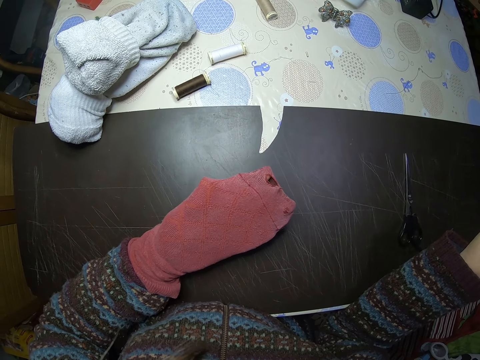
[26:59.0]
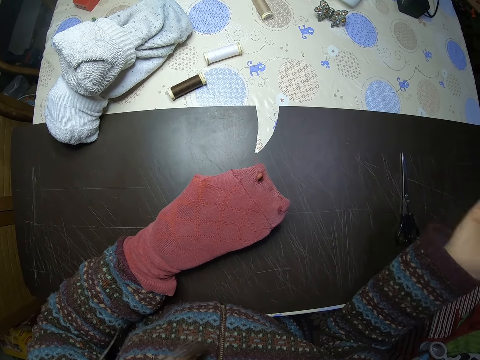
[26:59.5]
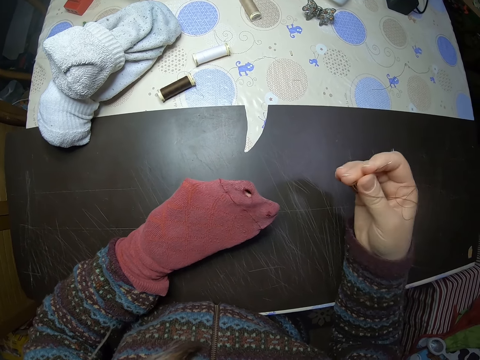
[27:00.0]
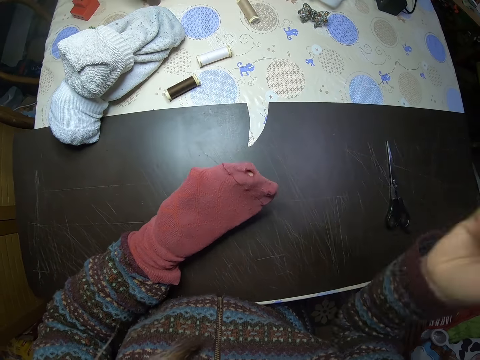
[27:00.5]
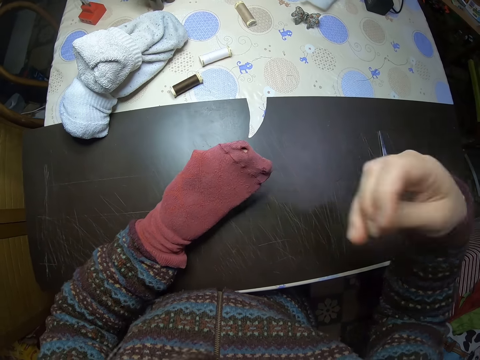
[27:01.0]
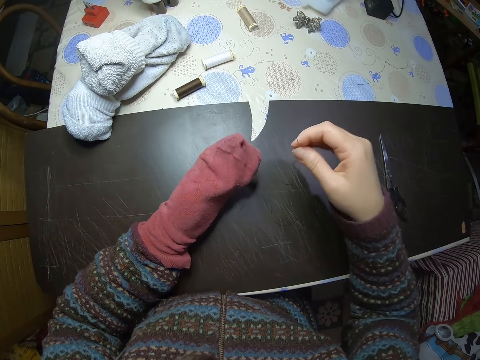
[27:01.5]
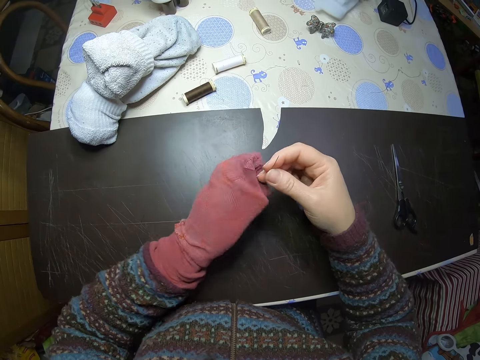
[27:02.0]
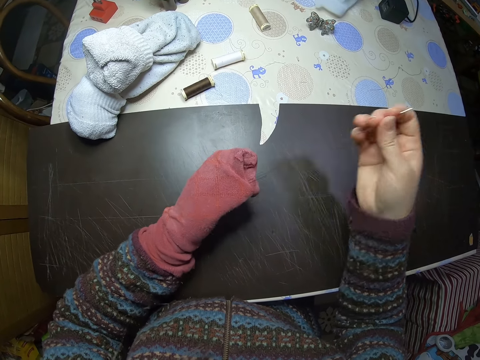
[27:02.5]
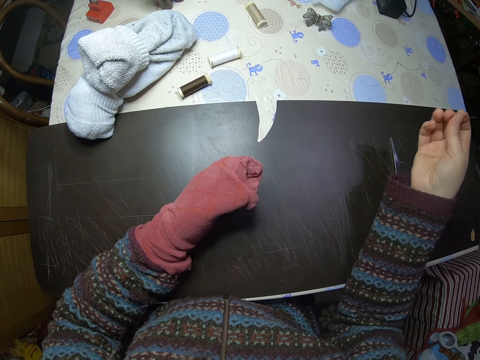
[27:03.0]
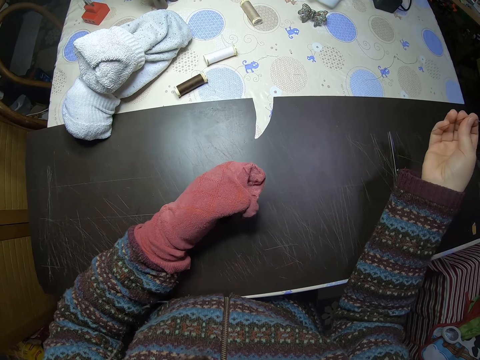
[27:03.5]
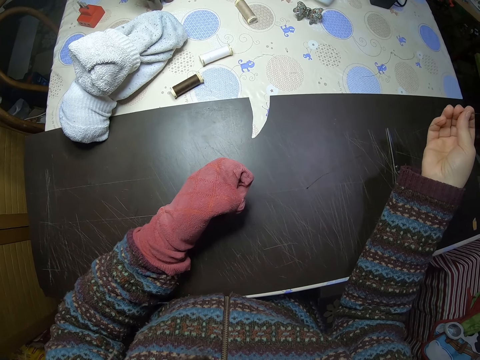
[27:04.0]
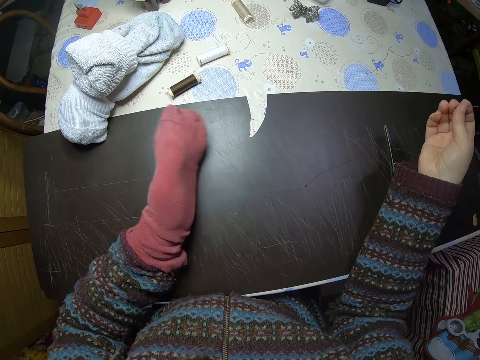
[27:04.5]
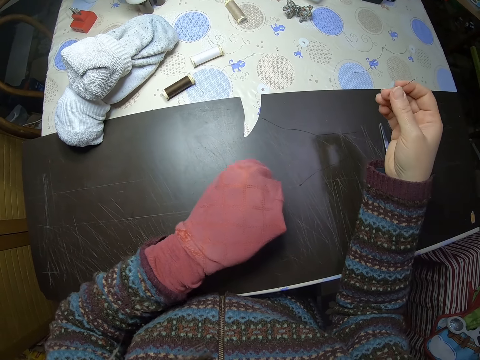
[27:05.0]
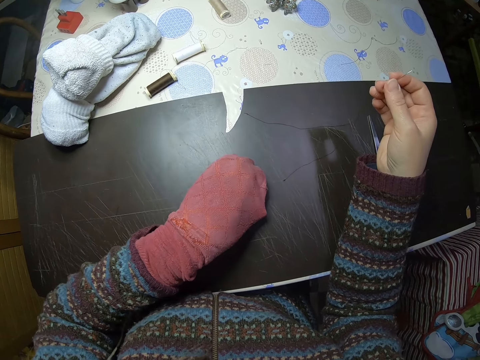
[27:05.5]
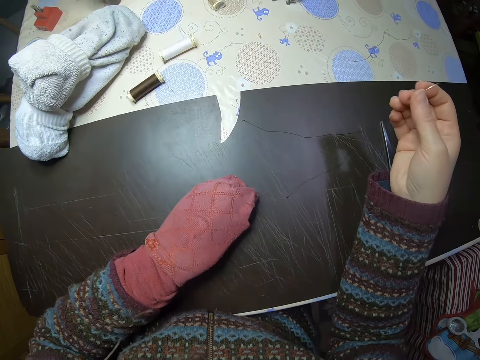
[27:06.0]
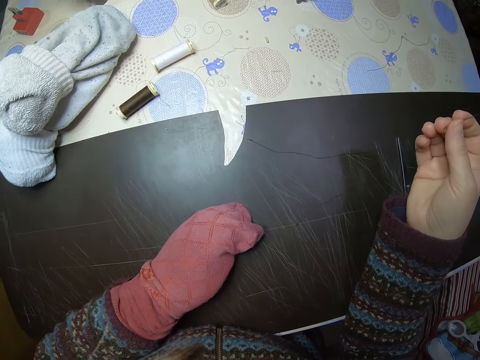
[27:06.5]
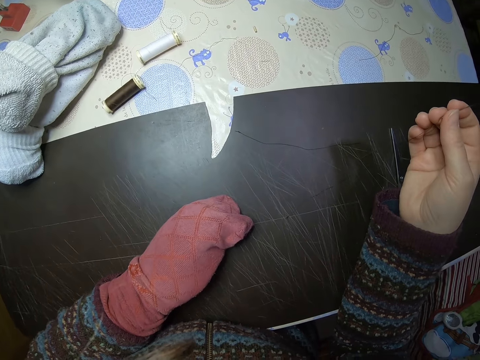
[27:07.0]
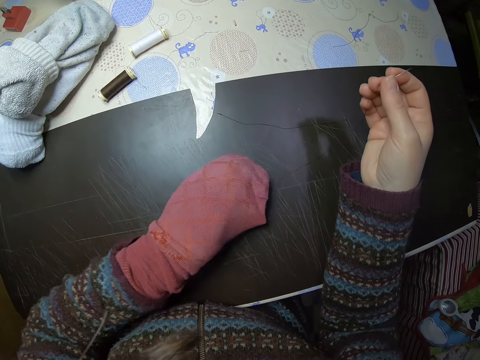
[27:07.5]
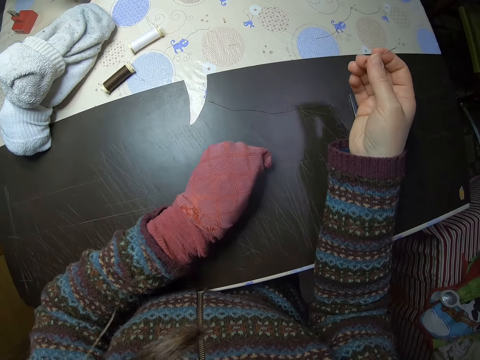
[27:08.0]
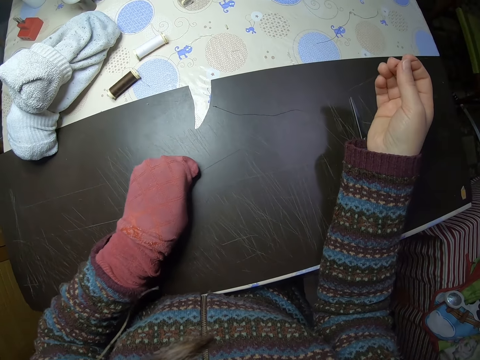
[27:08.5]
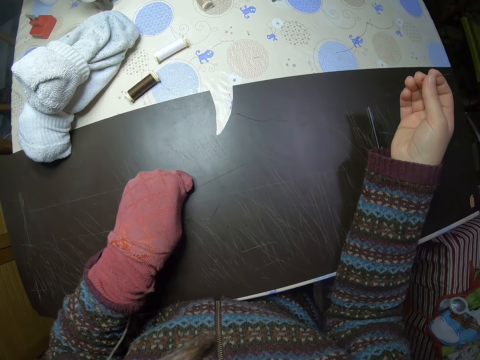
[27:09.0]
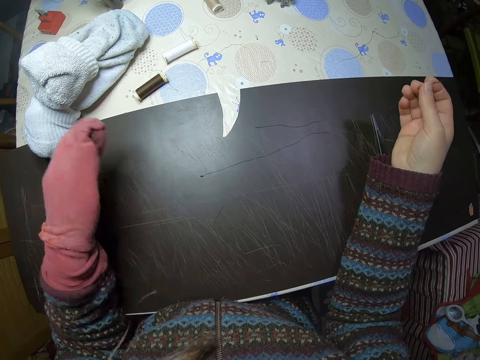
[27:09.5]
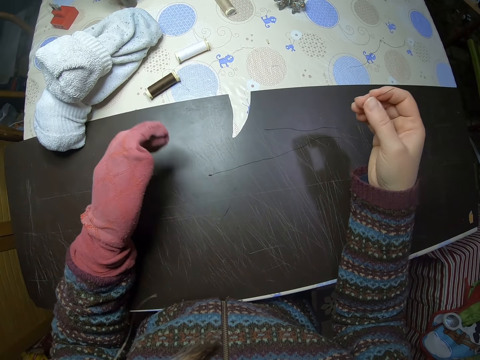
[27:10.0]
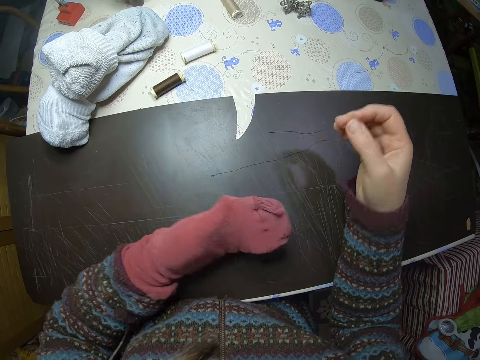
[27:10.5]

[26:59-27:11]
The camera wearer shakes her hand. She pulls the thread with her other hand. She lets go of the thread. She places her hand on the table. She holds the thread with her other hand. She adjusts the thread with her left hand. She pulls the thread and lets go of the thread.

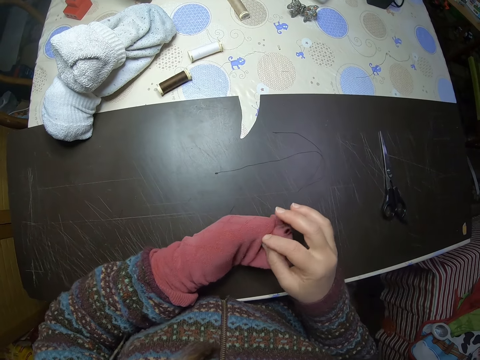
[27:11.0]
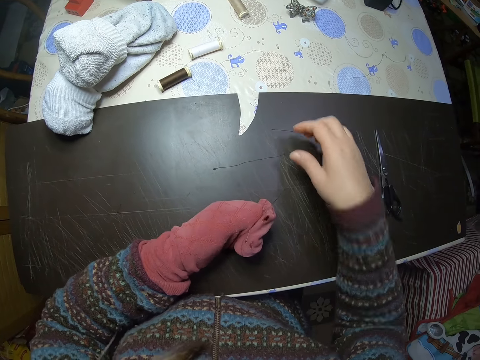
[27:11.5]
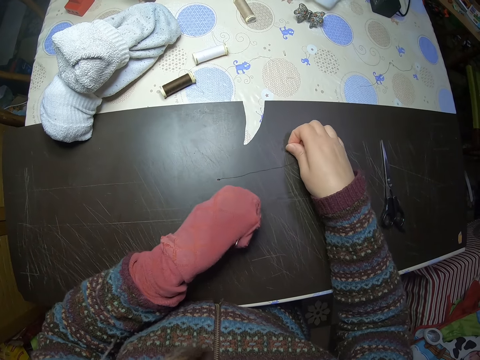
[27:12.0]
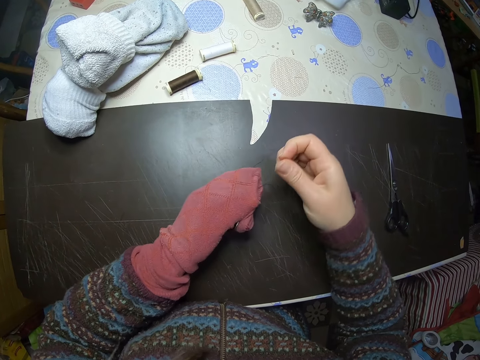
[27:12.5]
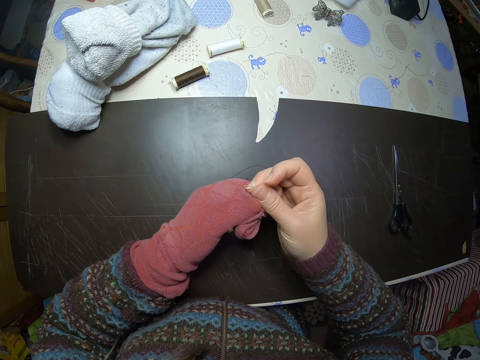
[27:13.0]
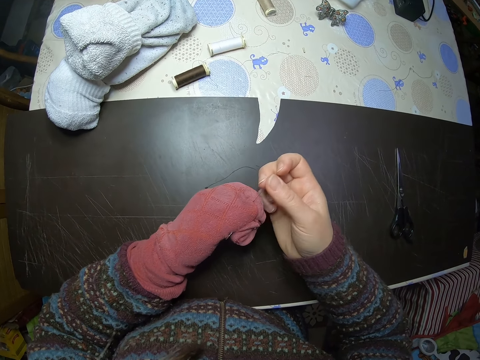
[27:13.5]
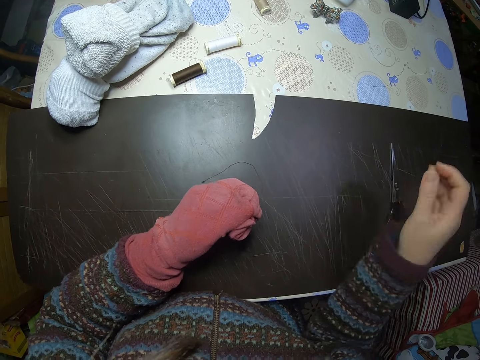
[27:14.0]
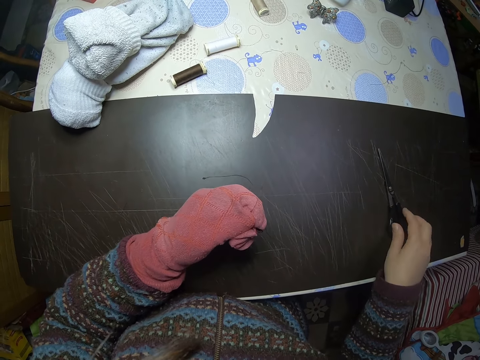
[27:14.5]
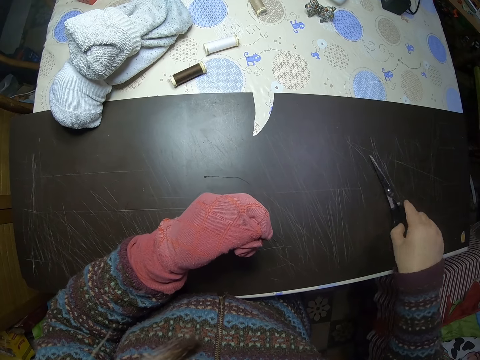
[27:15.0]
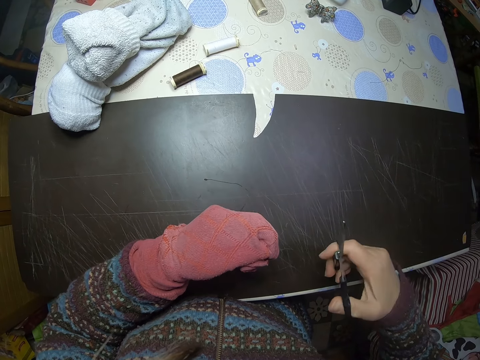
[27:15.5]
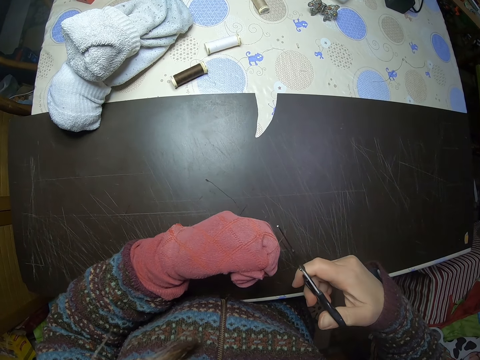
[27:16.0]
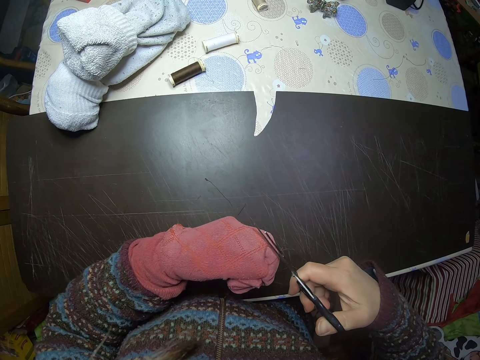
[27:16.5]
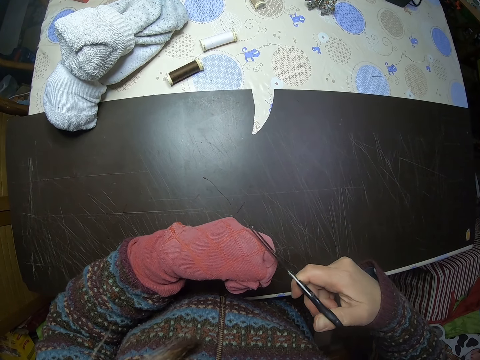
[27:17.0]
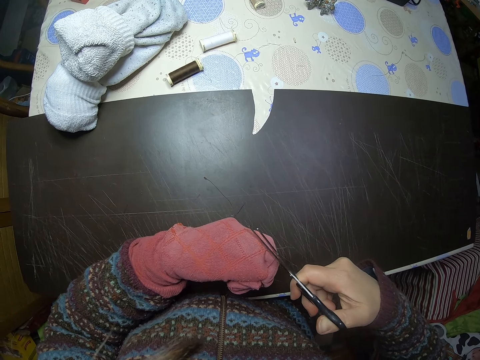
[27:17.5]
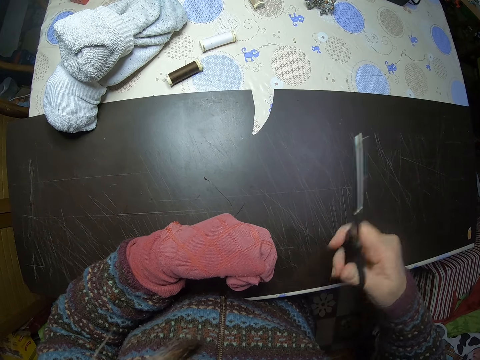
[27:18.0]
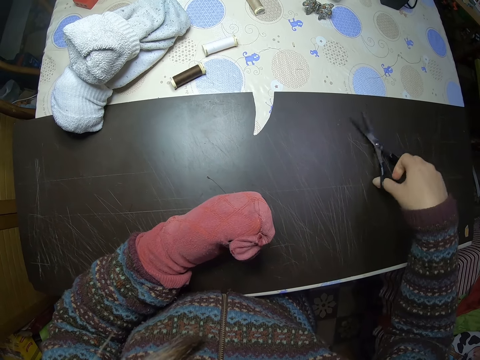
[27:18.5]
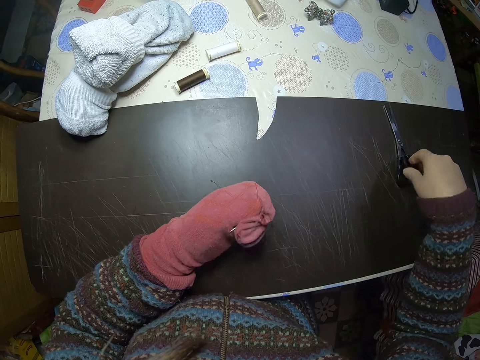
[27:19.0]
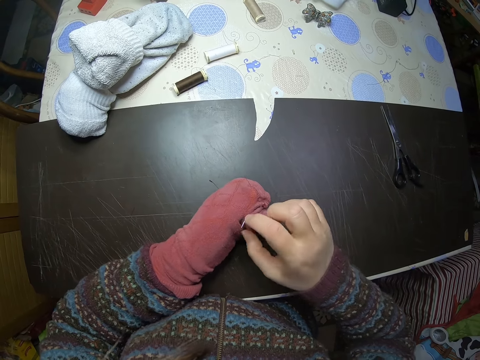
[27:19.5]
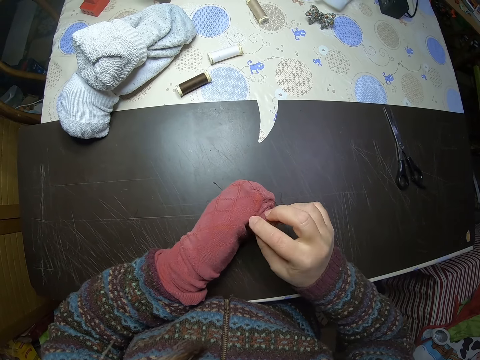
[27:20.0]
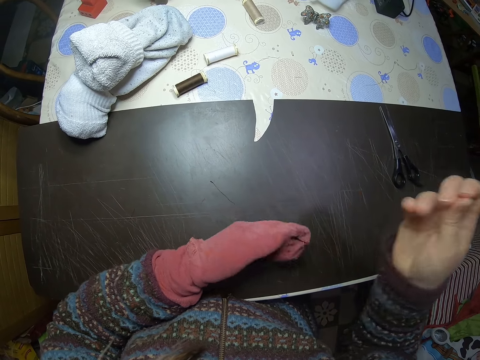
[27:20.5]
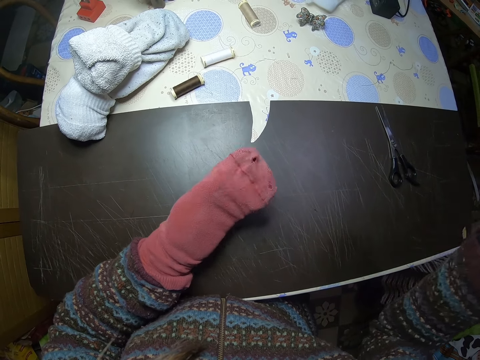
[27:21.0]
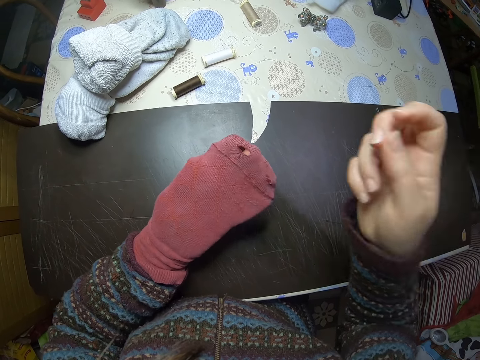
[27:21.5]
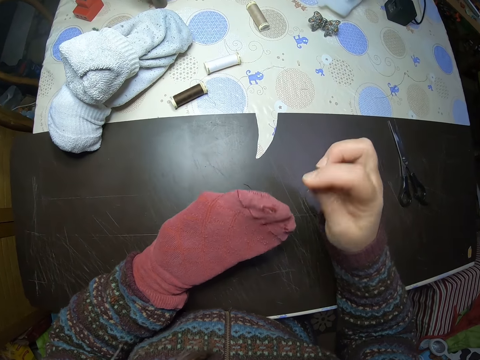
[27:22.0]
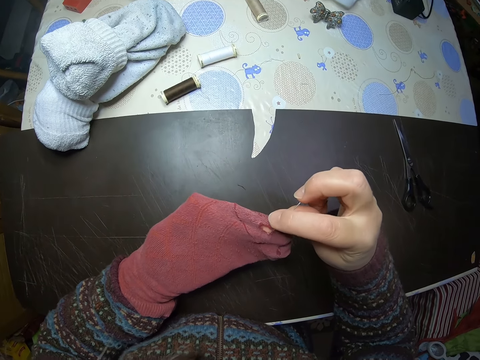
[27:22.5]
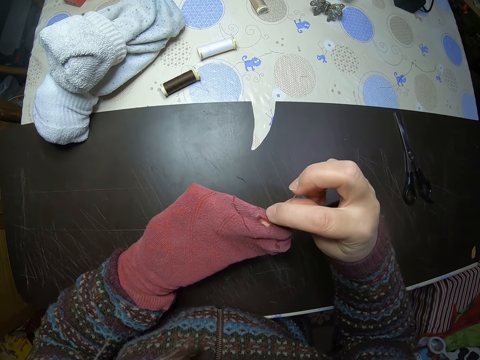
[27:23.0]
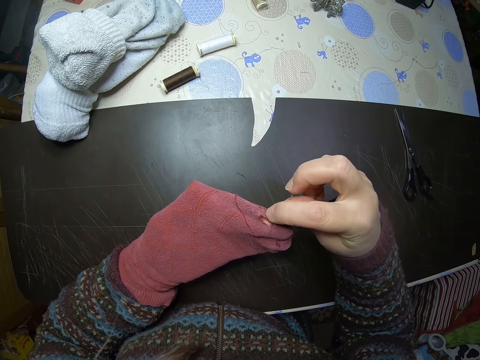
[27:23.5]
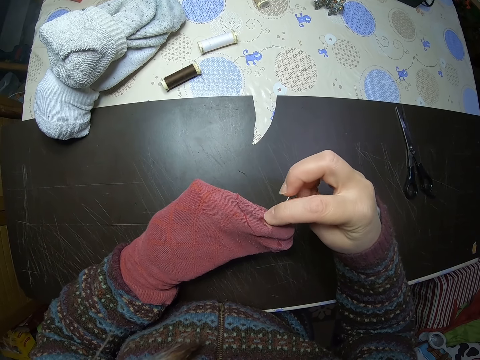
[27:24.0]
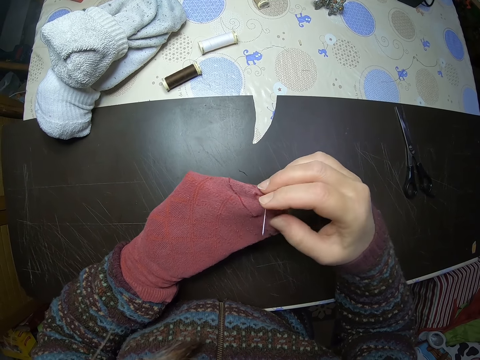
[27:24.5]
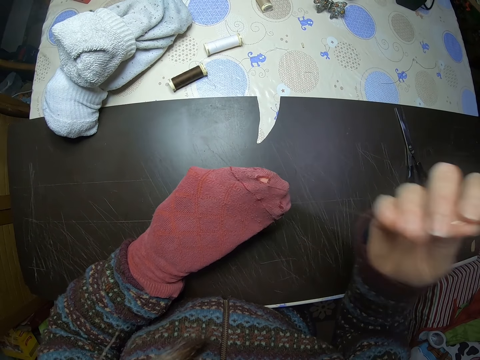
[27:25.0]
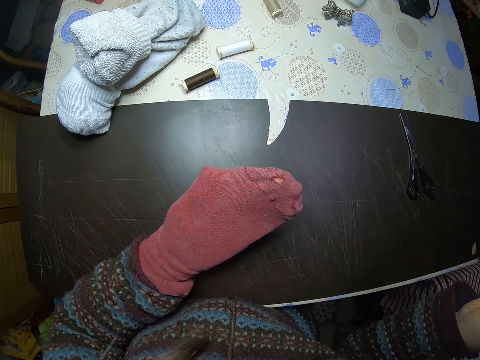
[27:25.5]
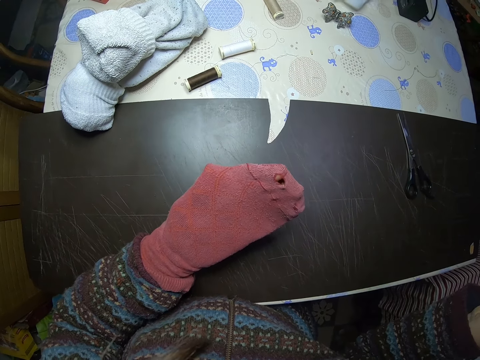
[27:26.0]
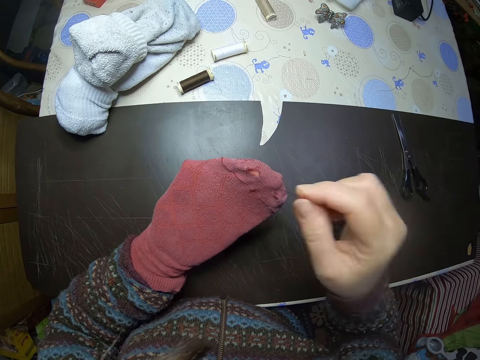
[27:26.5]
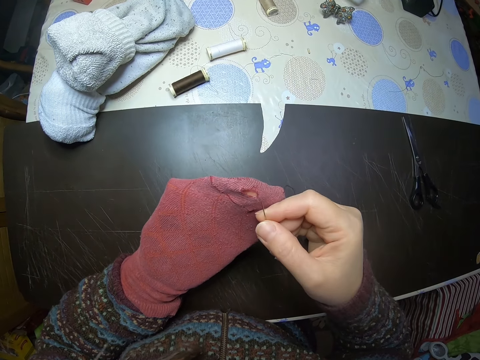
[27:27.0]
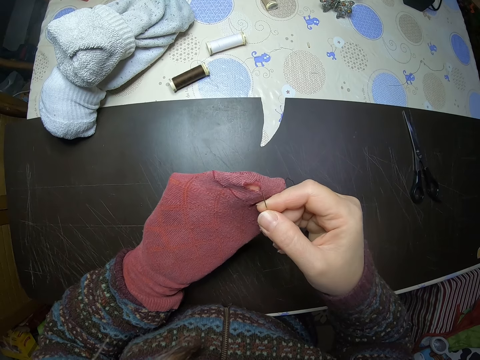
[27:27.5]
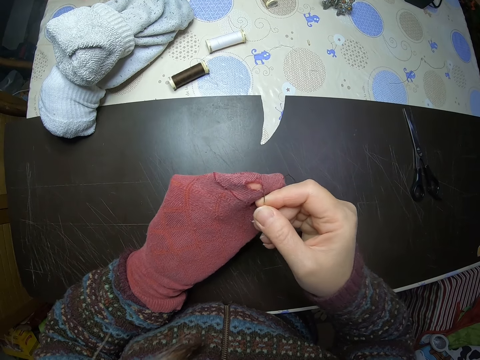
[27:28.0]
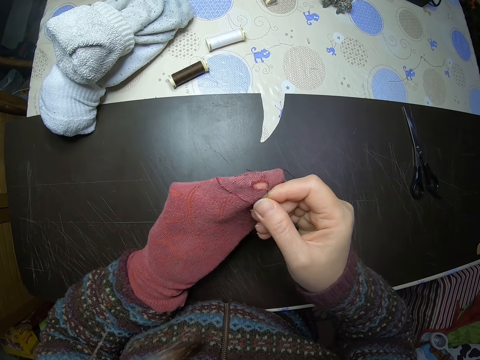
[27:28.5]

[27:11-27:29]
The camera wearer passes the needle to her left hand. She holds the thread with her other hand. She lifts up the thread. She holds the thread with both her hands. She lets go of the thread. She picks up the scissors on the table. She cuts the thread with the scissors. She drops the scissors on the table. She pulls out the thread from her left hand with her right hand. She takes the needle. She sews the torn part on the sock.
